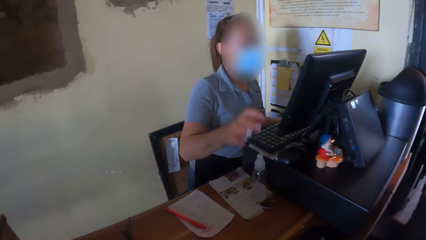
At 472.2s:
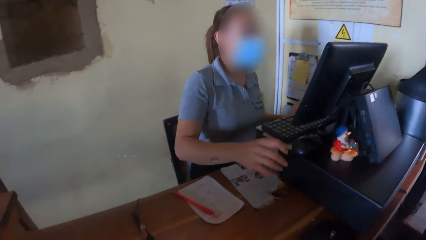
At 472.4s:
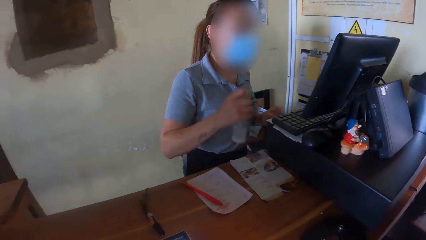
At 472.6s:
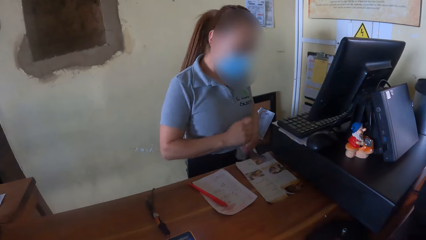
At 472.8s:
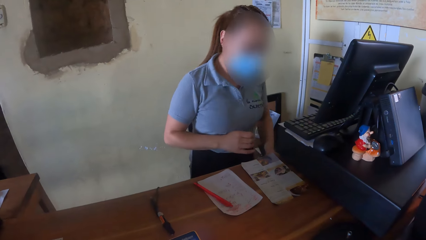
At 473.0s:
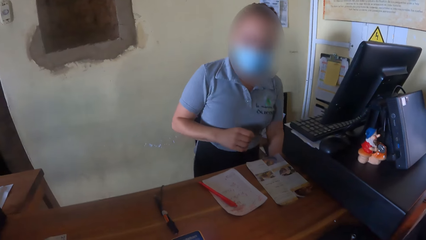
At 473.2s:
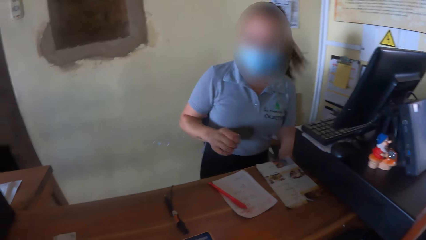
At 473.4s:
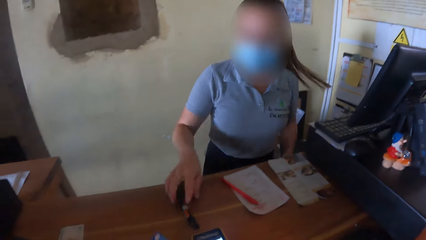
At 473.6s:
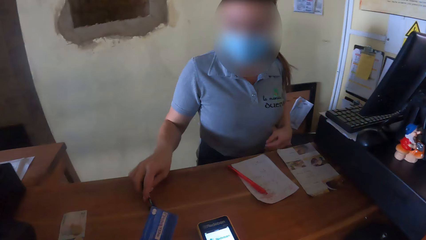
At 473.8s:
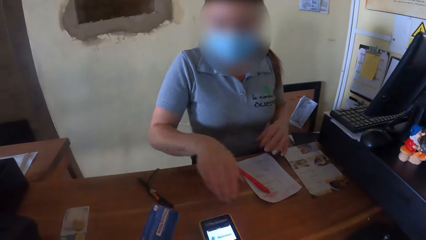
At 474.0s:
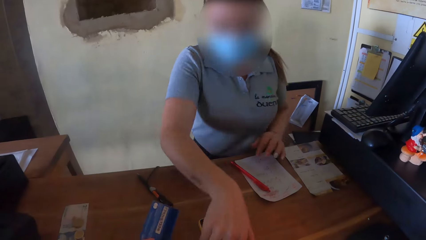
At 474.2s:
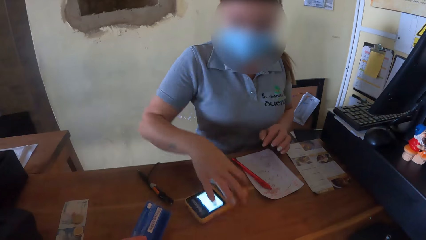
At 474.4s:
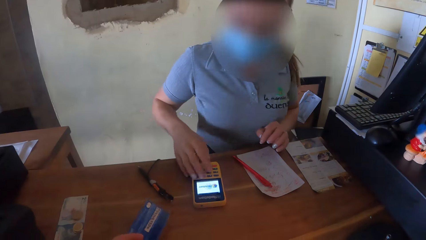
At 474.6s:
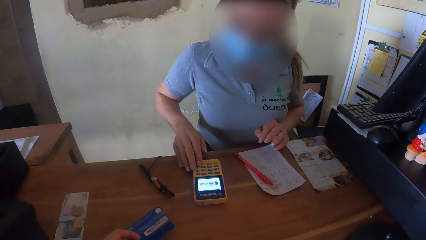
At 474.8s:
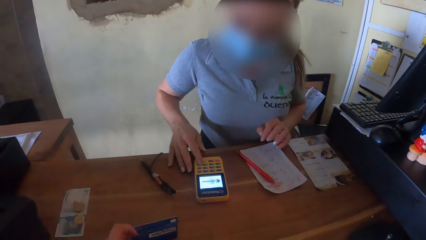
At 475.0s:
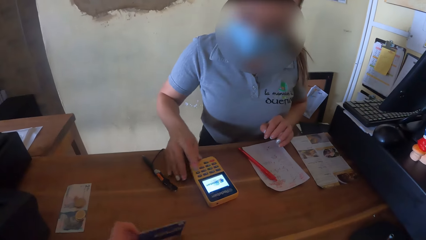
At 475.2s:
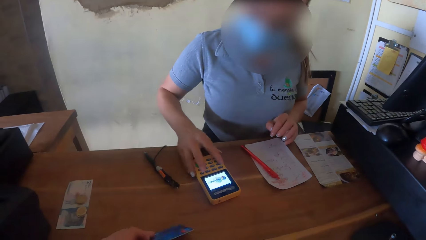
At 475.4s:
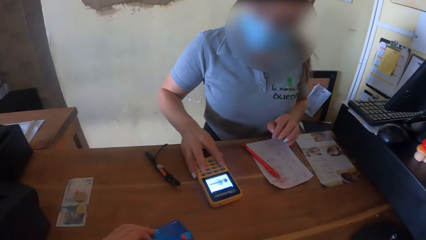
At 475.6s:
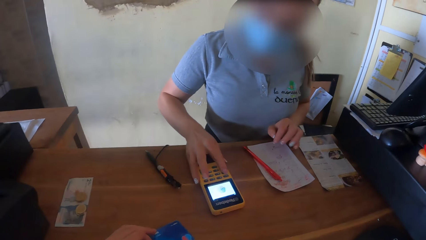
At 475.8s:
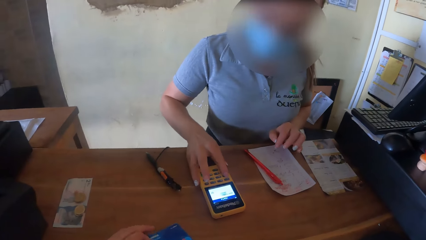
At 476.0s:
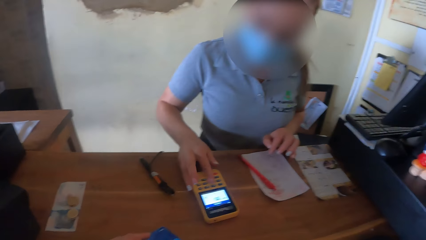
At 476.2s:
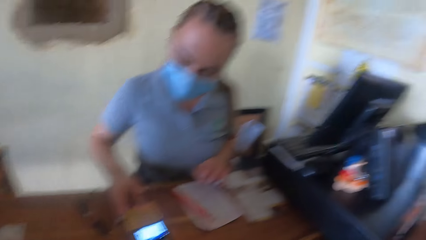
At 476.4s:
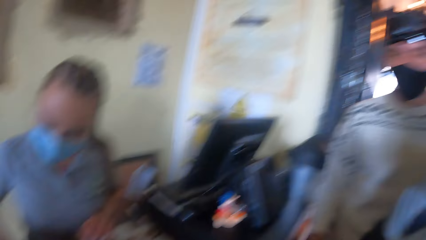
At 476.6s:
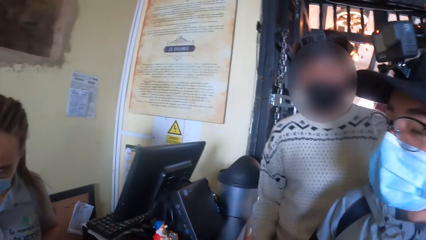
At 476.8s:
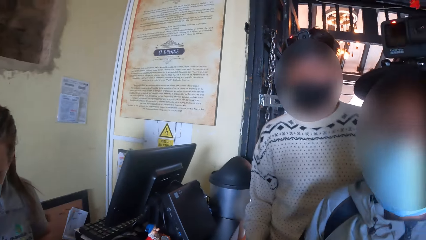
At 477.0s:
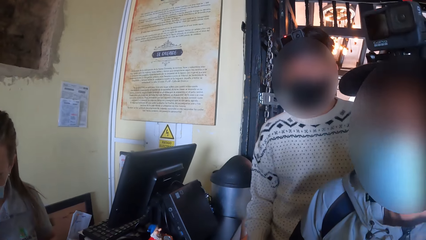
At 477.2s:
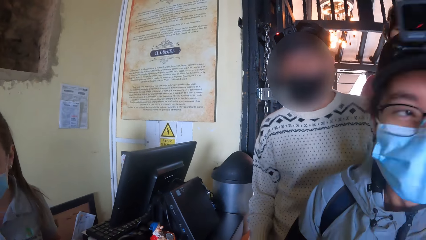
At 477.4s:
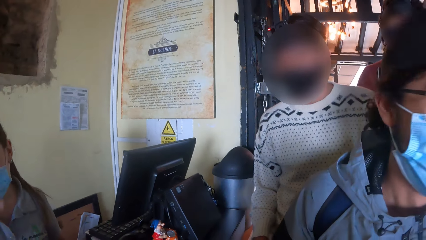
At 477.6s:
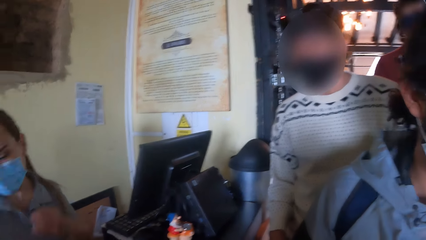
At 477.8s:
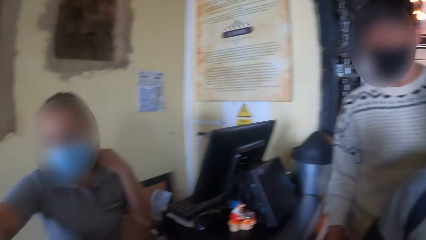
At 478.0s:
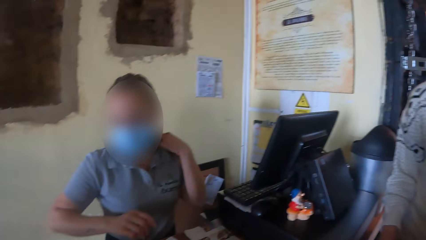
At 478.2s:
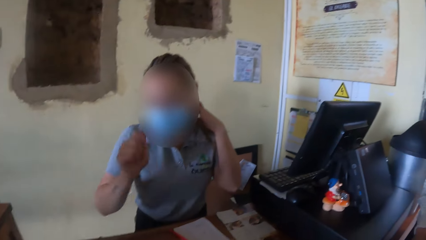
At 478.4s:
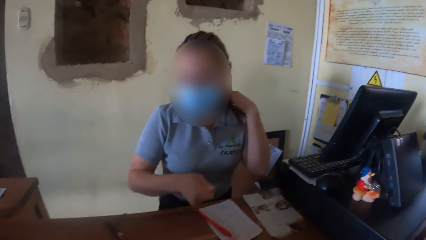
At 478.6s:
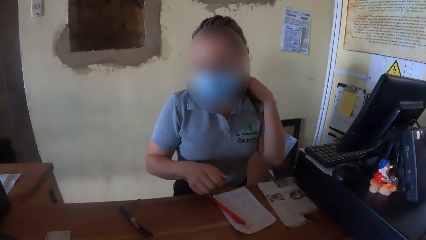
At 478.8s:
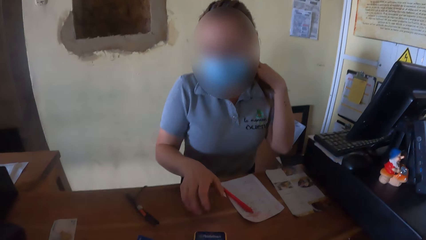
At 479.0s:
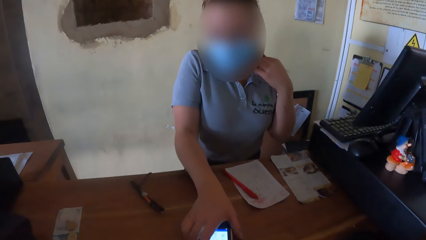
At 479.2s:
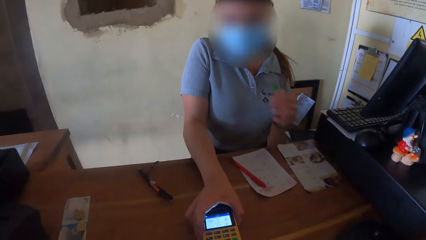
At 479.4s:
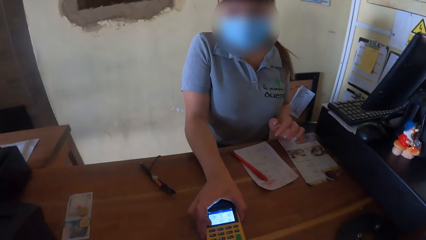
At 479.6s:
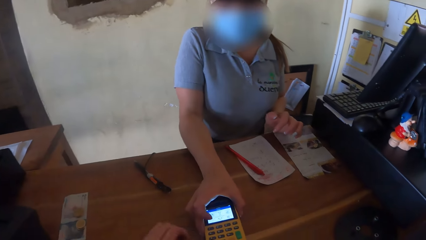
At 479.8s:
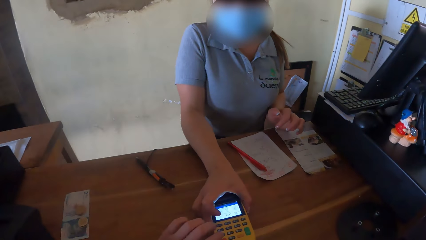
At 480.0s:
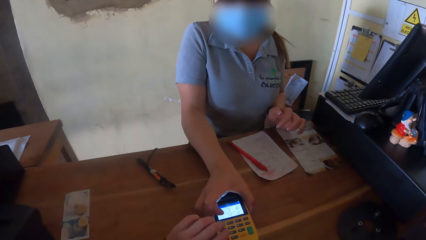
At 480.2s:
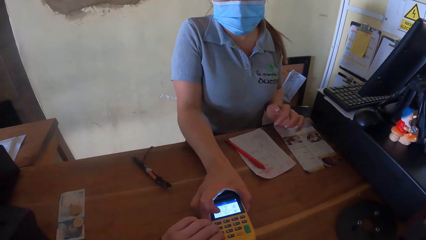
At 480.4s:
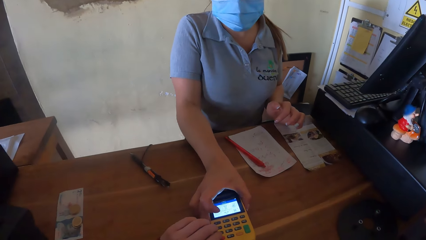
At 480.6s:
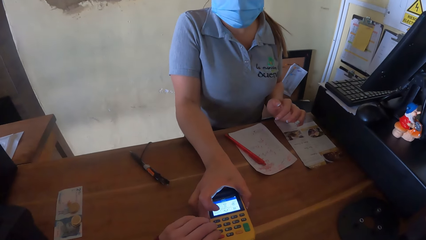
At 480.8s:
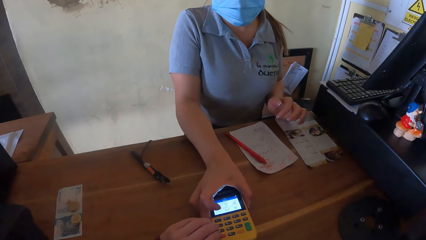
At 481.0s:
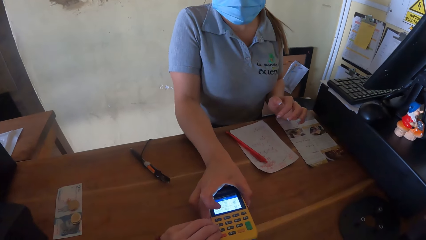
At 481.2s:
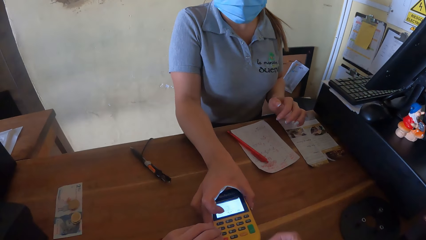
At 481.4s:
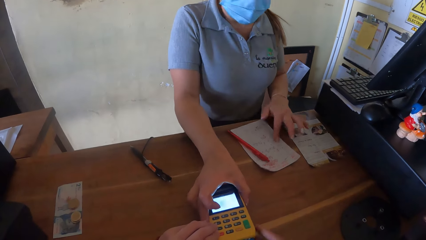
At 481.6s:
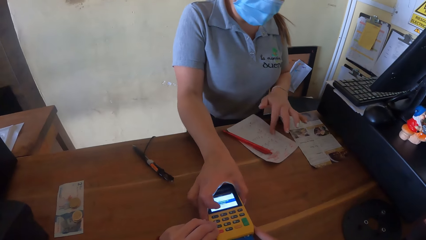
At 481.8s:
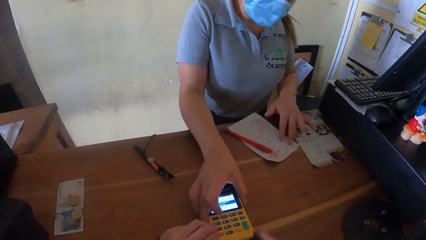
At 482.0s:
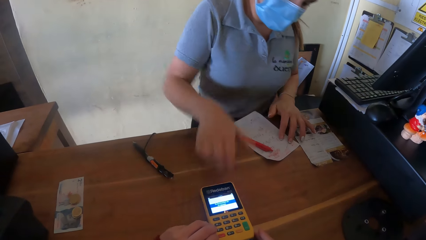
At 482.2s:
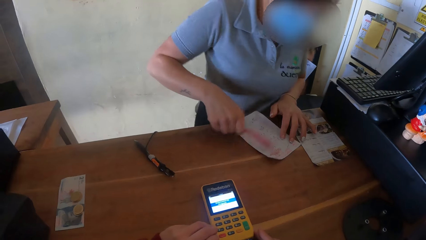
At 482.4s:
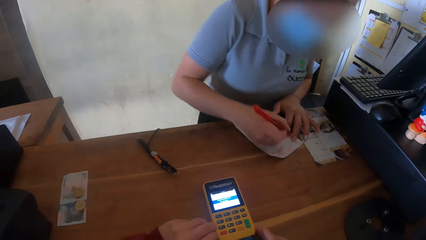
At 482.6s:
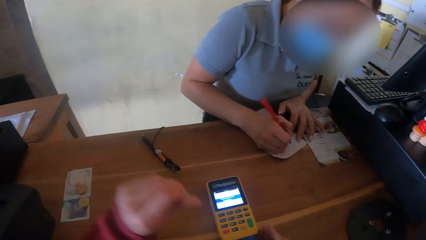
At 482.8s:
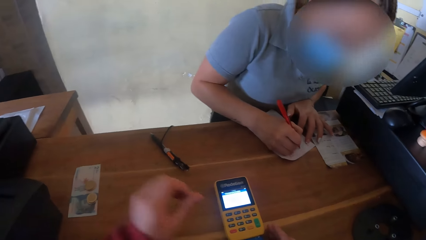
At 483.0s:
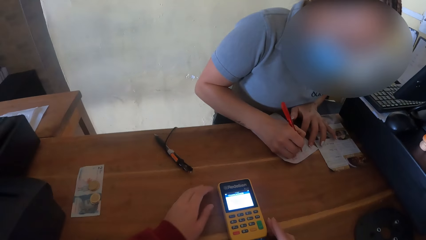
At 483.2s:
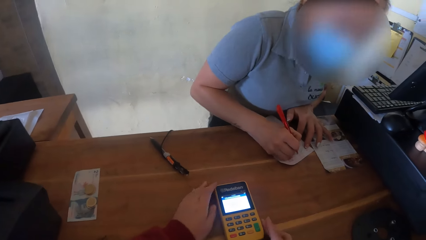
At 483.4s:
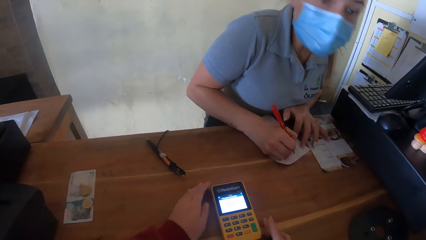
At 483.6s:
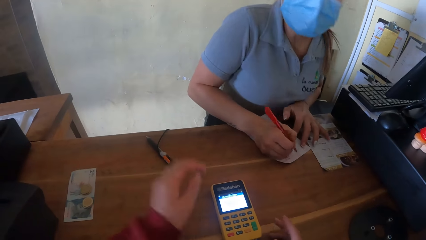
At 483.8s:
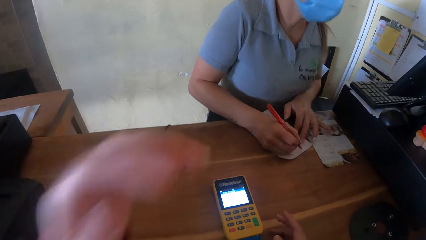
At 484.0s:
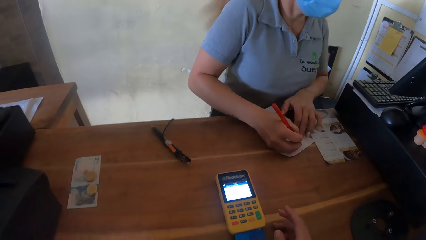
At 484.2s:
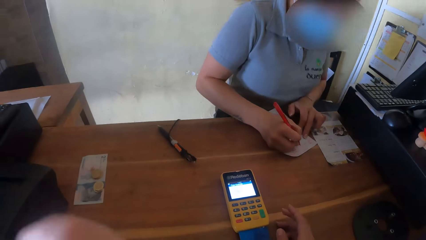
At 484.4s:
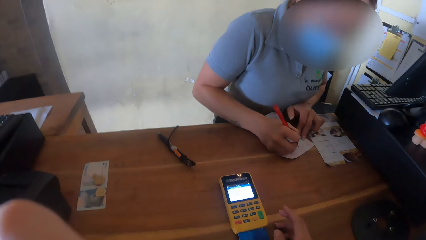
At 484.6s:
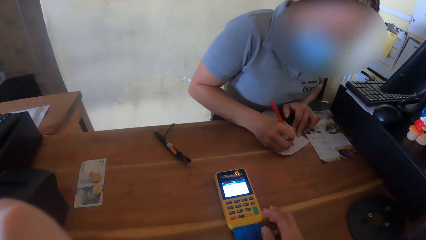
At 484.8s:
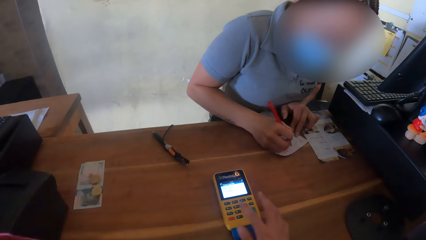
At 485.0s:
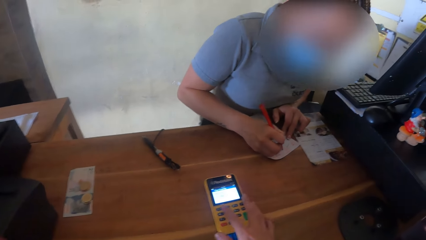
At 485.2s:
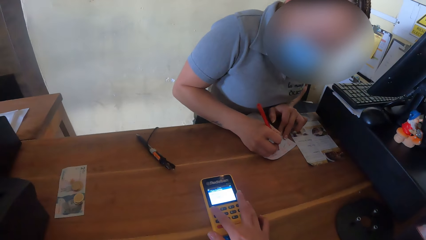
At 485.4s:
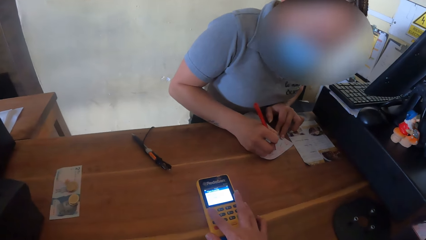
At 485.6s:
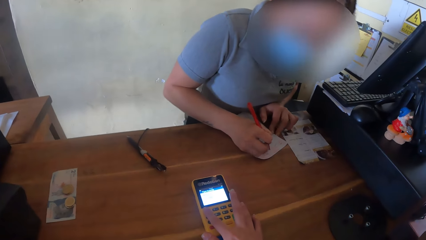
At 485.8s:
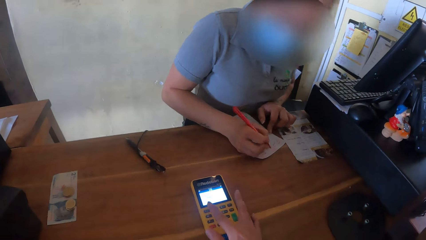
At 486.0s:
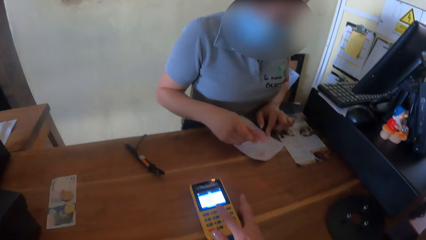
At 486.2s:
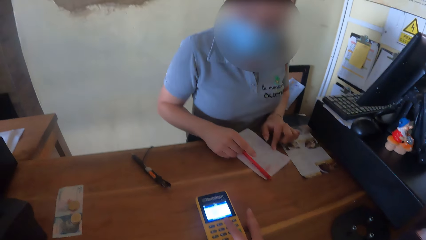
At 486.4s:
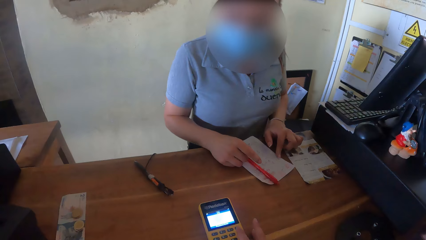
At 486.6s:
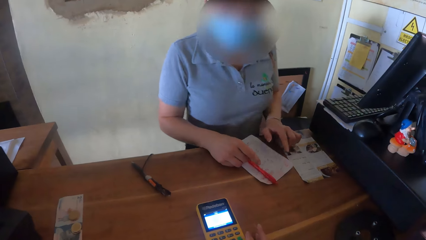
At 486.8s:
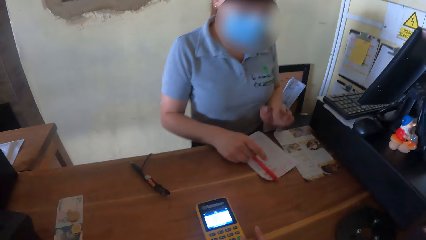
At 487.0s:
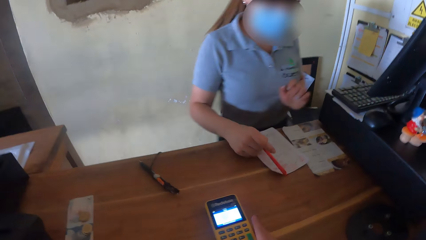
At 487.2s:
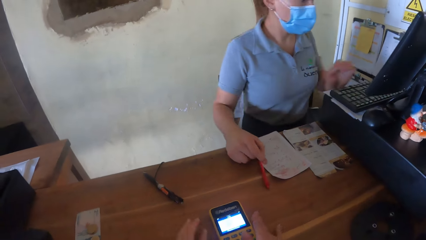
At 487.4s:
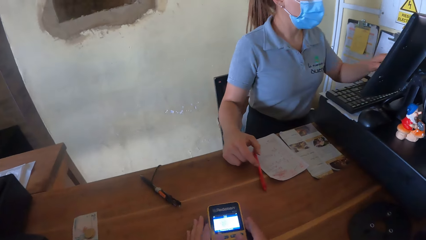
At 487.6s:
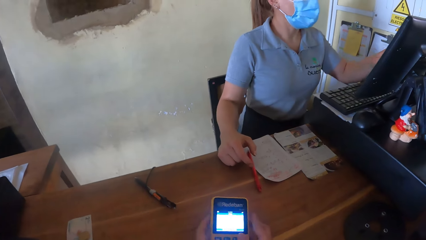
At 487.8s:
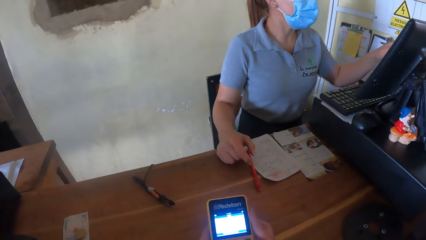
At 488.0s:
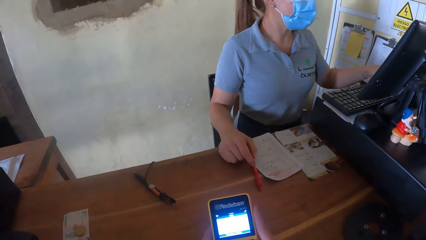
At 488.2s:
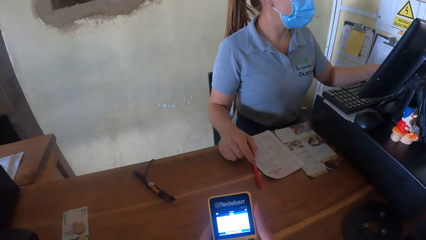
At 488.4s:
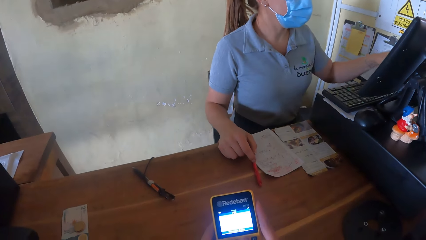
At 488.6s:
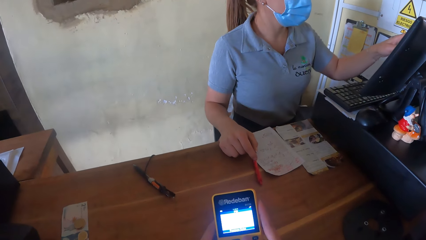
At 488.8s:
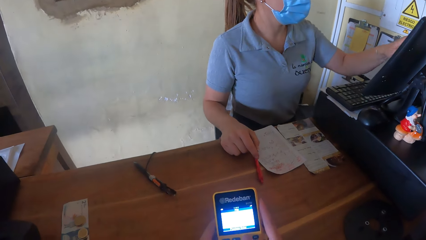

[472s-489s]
The lady picks the bottle from the table with her right hand. The lady passes the bottle from her right hand to her left hand. The lady puts the bottle in the table with her left hand. The lady moves the pen aside on the table with her right hand. The lady moves the POS machine or calculator with her right hand. The lady operates the POS machine with her right hand. The camera wearer looks at a man and another man. He converses with the two men. The lady shows the calculator to the camera wearer. The lady holds the POS machine with her right hand. The camera wearer operates the POS machine with his left hand. The lady moves the paper on the table with her left hand. The lady picks the red pen on the table with her right hand. The lady writes on the paper with the red pen in her right hand. The camera wearer interacts with the lady. The lady drops the red pen on the paper with her right hand. The lady operates the computer with her left hand. The camera wearer picks the POS machine from the table with his right hand.
